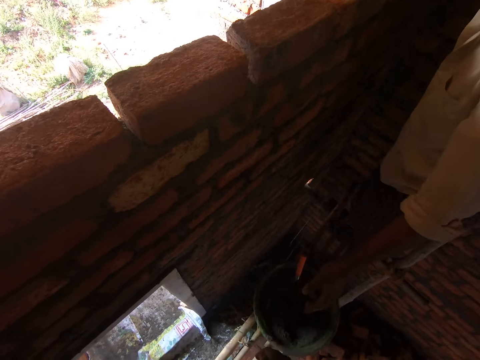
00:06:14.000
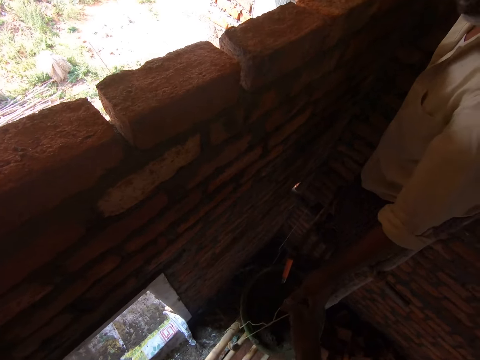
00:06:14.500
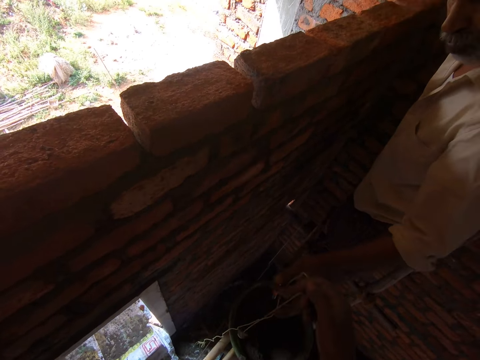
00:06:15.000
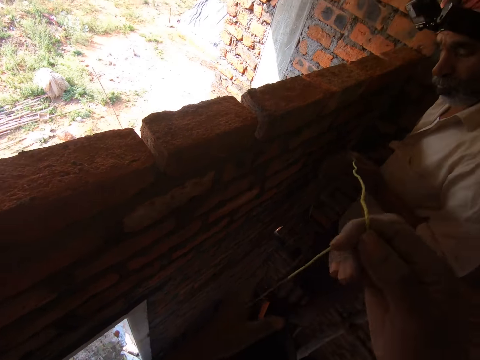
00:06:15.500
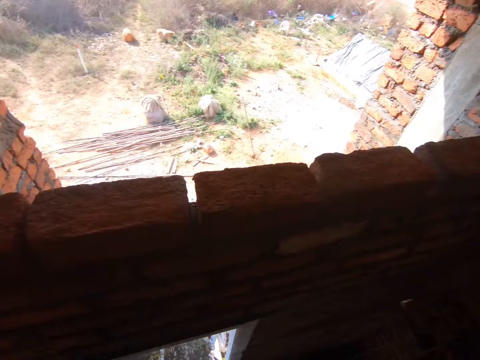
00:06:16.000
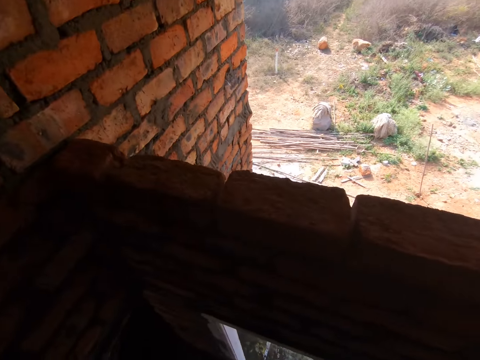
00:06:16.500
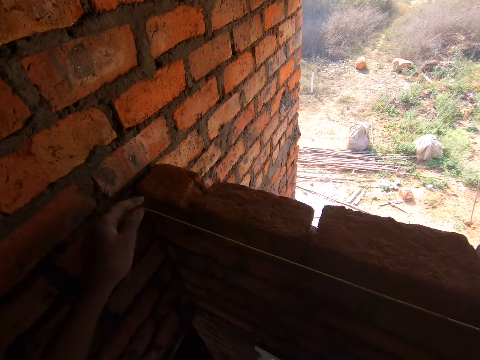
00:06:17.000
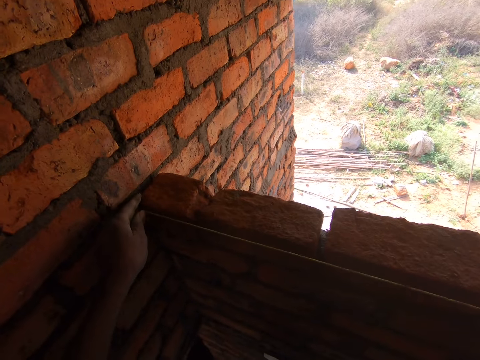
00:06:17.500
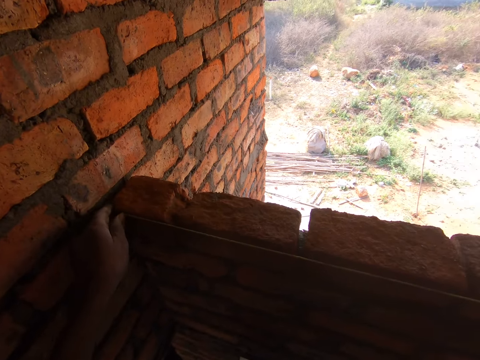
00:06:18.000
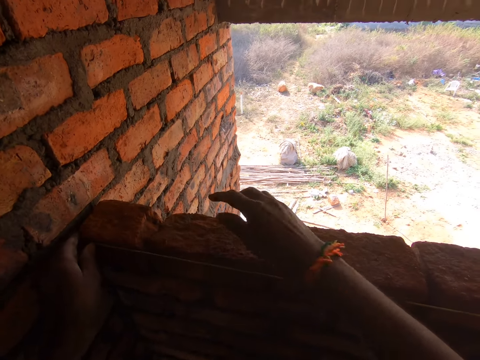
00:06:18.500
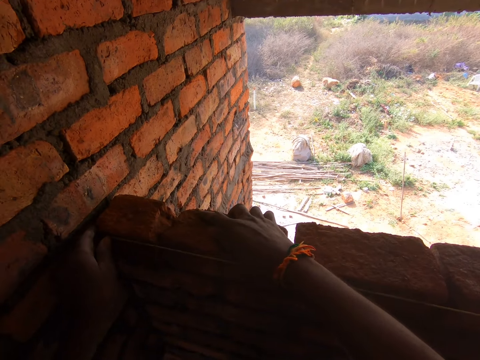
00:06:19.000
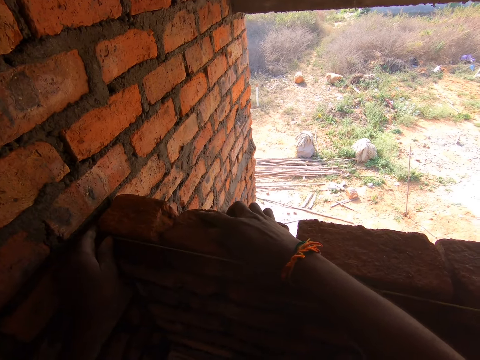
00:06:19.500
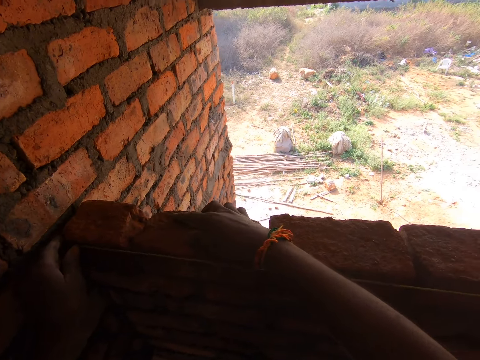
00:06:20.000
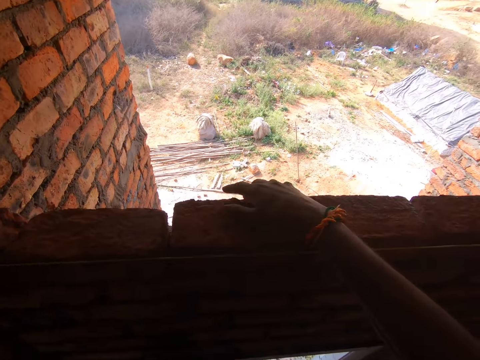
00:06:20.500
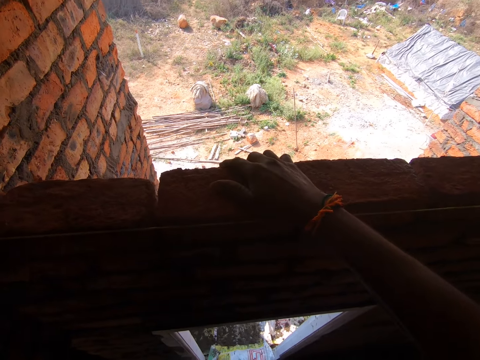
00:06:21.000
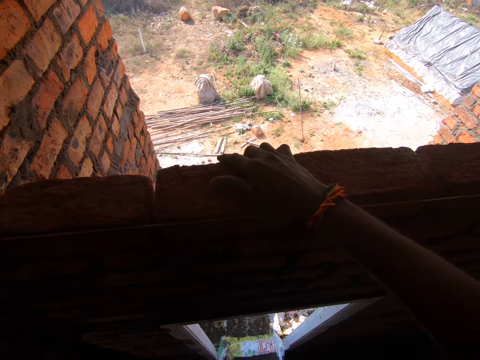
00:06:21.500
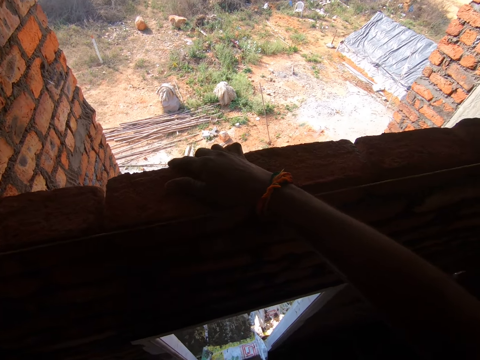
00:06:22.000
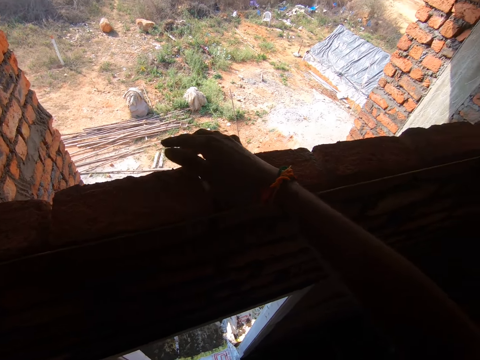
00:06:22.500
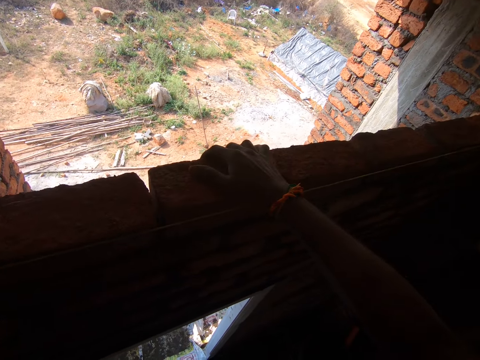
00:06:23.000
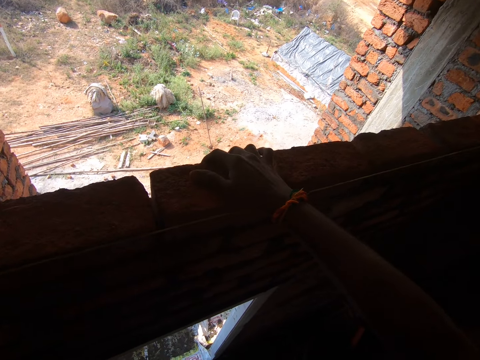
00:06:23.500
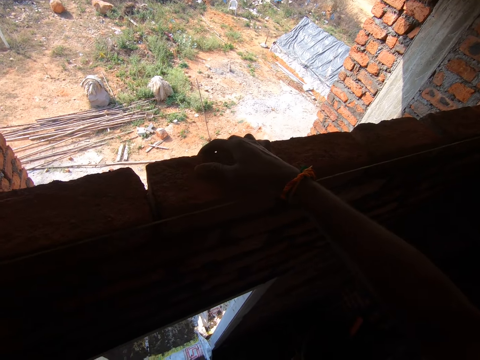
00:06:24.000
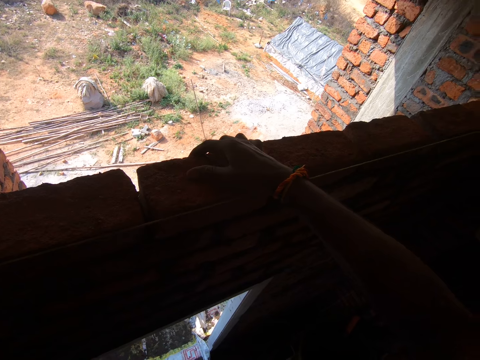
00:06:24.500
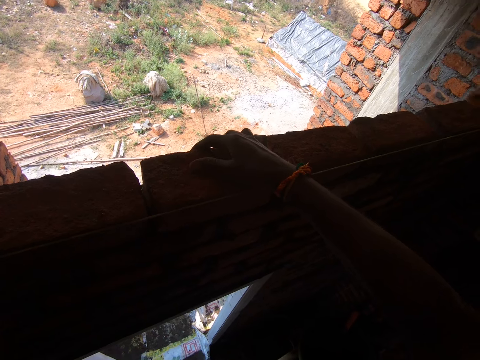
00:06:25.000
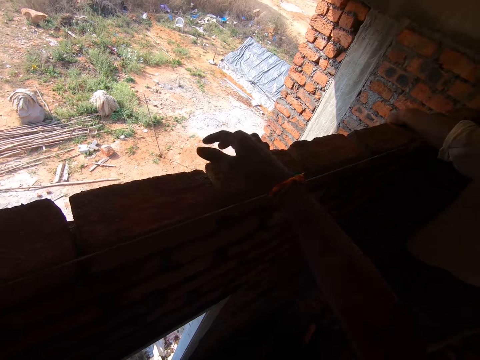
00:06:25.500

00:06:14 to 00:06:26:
The camera wearer looks down. They talk with a man. The man touches the thread and holds the construction rope. The camera wearer measures the bricks. They touch the bricks. They make the bricks firmly on the wall.

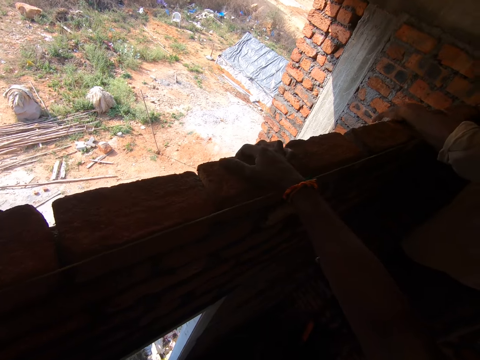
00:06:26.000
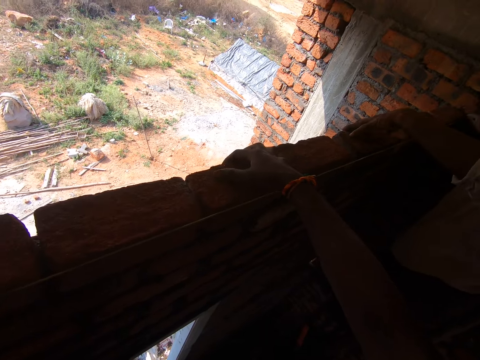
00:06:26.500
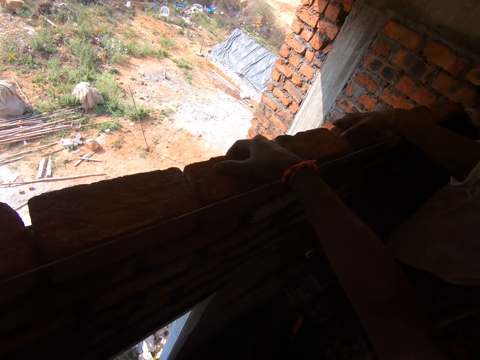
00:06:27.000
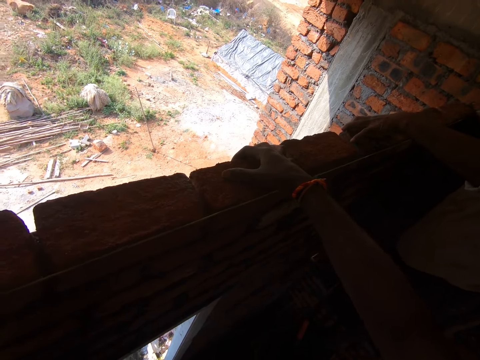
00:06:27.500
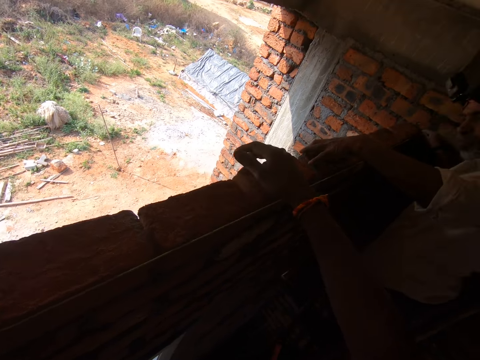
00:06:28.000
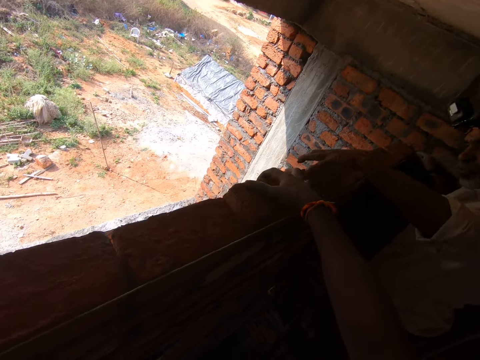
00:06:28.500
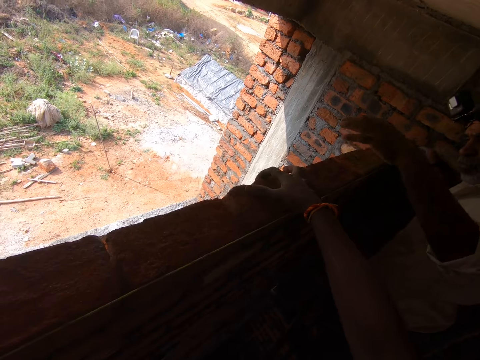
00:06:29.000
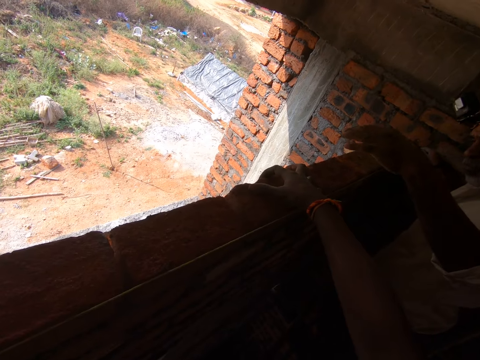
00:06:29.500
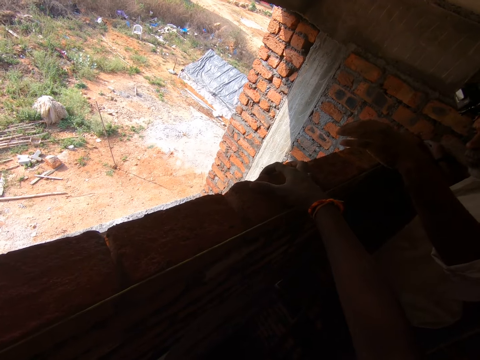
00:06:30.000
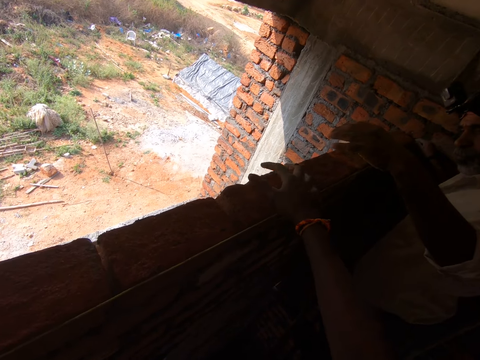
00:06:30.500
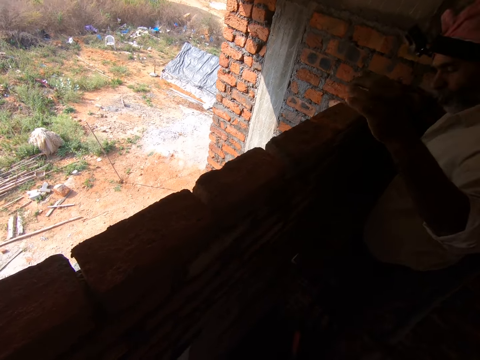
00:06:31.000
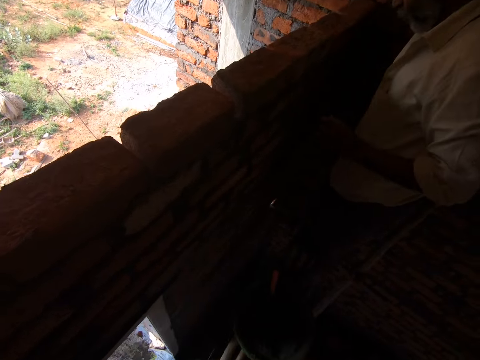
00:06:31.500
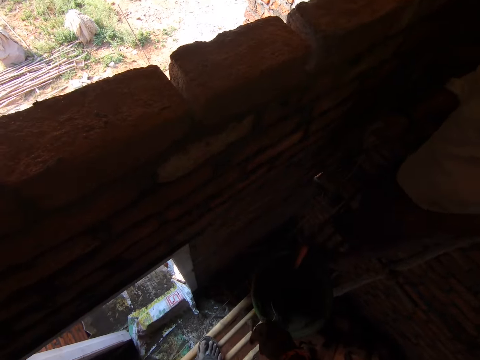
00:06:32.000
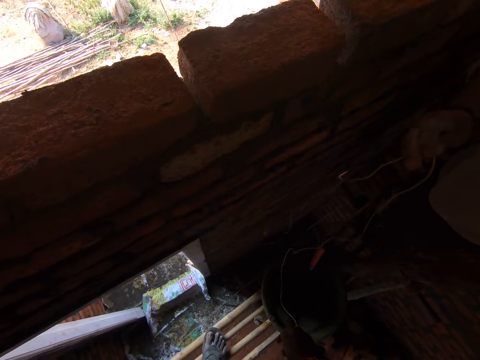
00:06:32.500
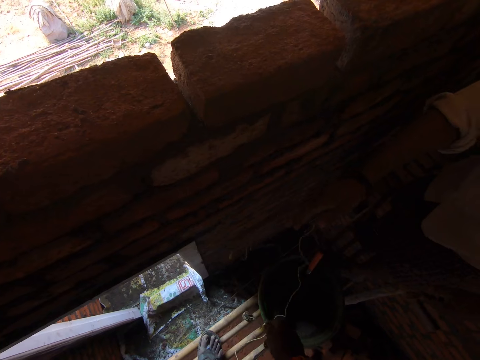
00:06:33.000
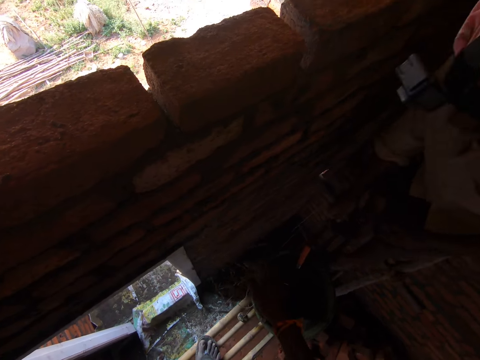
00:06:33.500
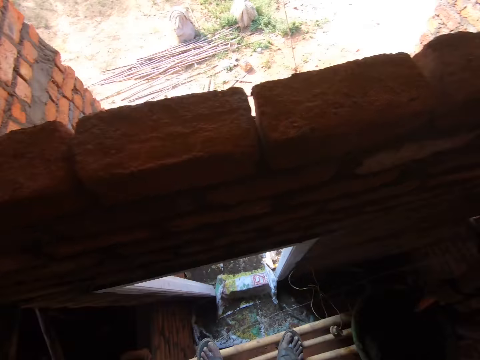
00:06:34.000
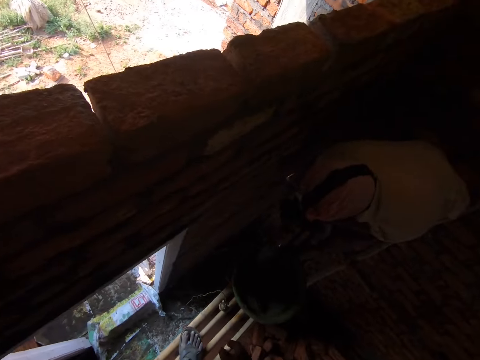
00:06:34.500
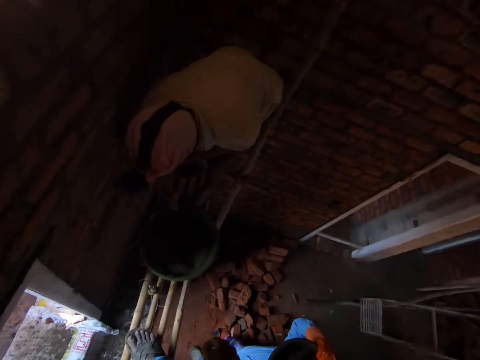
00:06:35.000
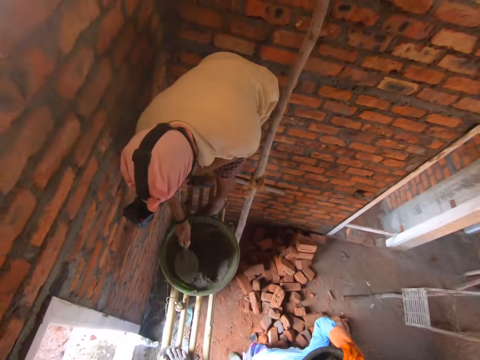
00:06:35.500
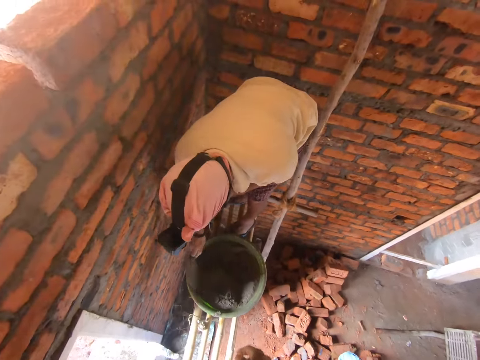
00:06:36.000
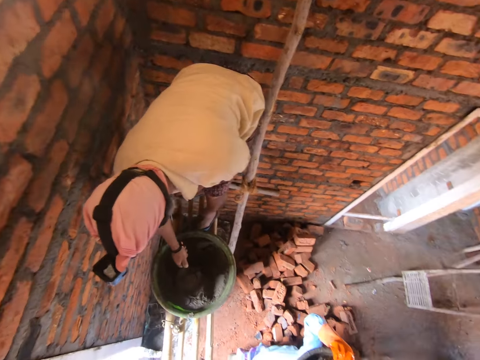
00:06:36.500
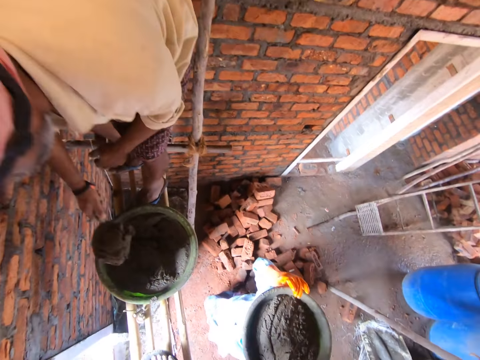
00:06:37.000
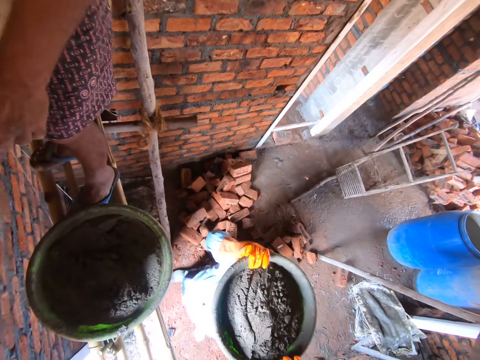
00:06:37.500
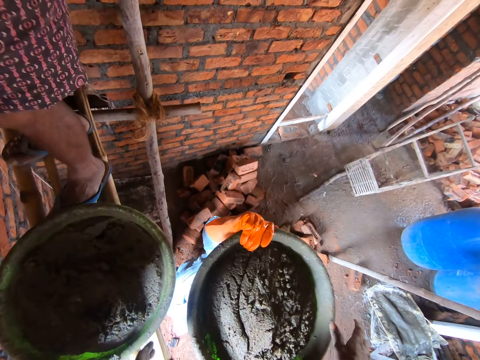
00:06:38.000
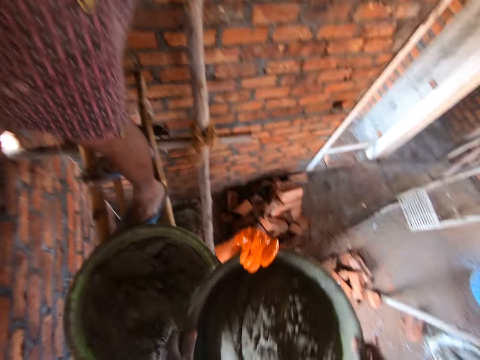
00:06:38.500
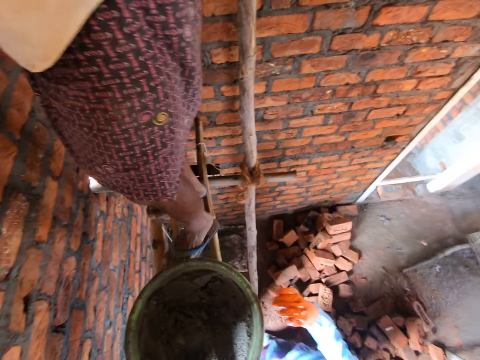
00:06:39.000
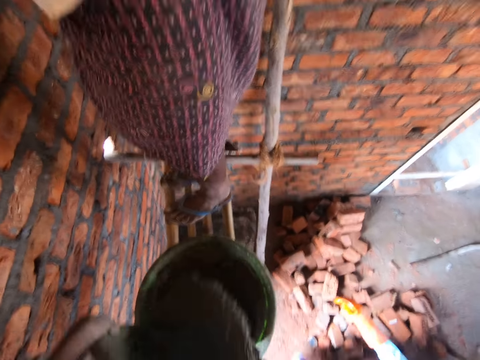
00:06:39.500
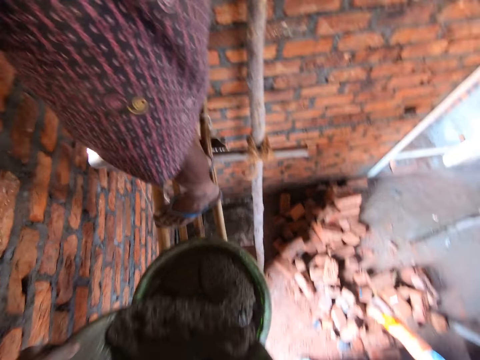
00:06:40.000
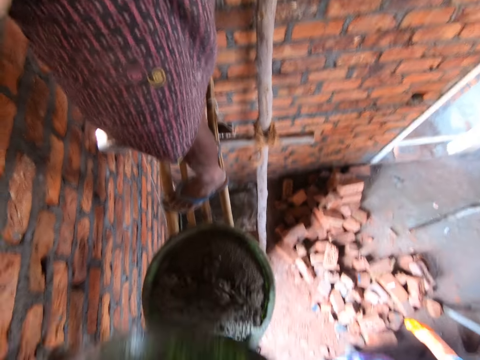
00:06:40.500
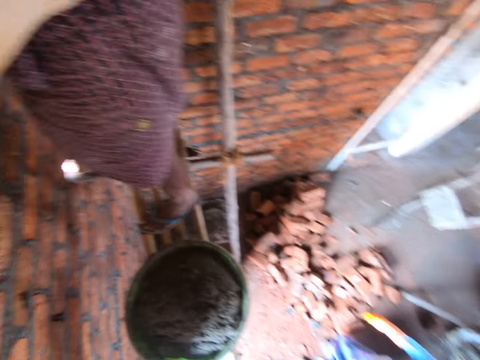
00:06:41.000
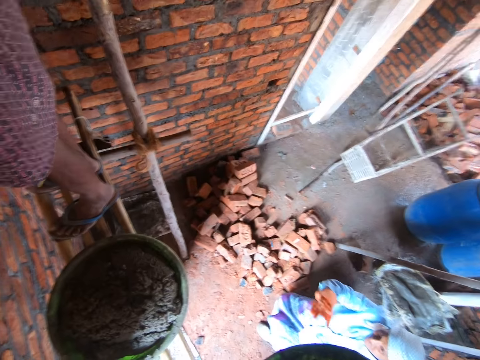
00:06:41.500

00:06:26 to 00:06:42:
The man touches the bricks. The camera wearer puts down the construction rope. They move the hand. The man scoops cement. The camera wearer takes the basin from a person. They put the cement in the basin.
